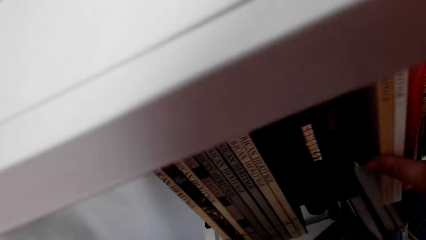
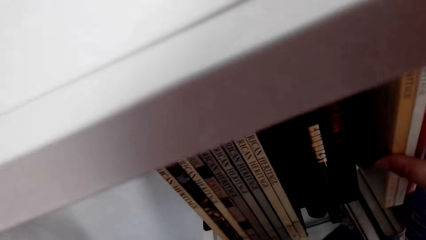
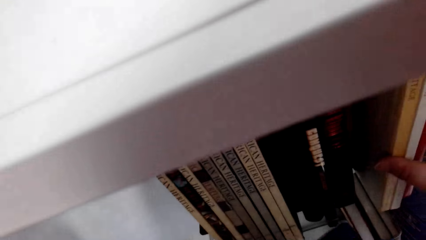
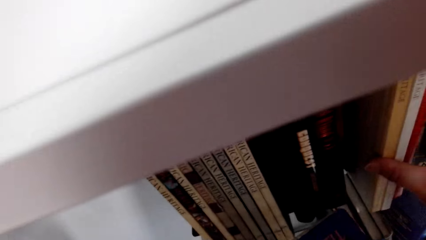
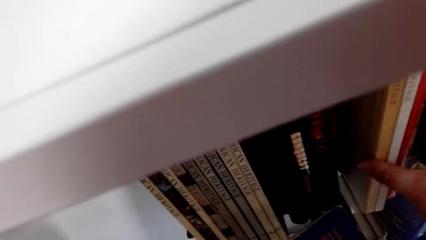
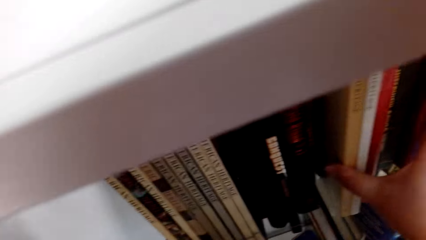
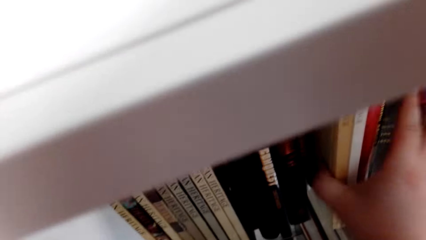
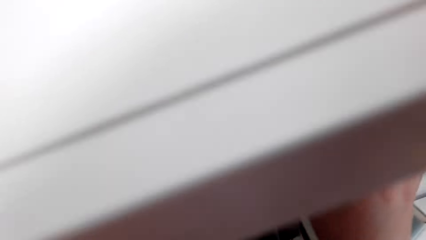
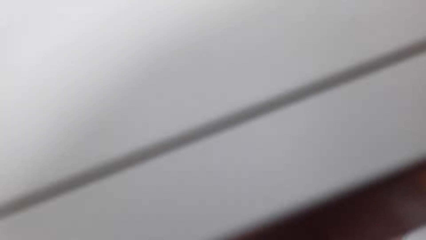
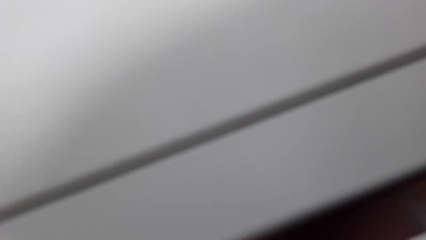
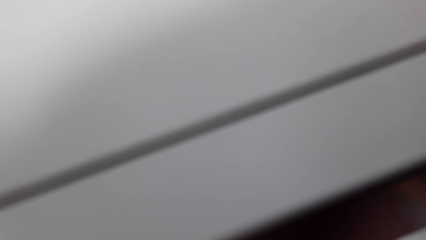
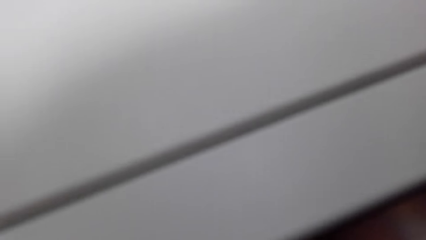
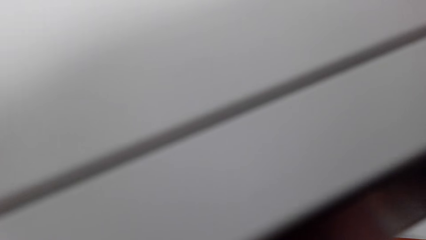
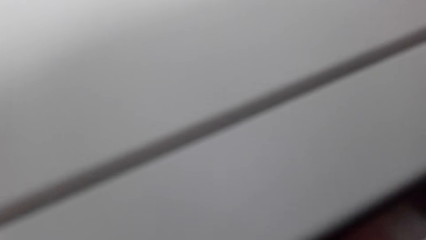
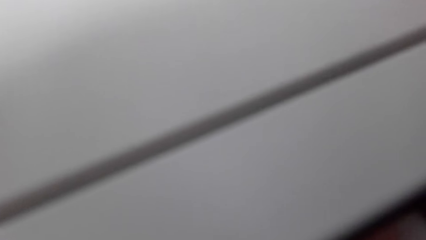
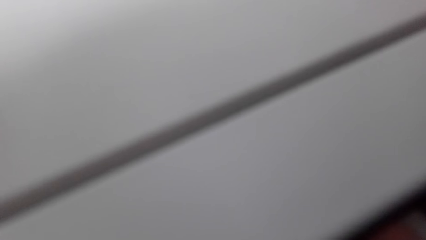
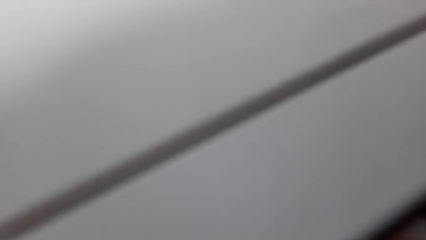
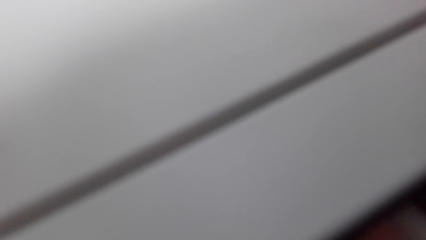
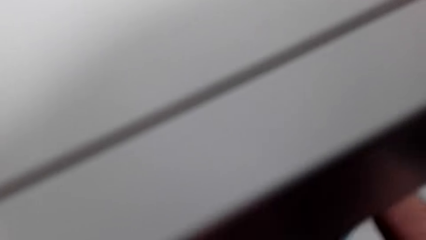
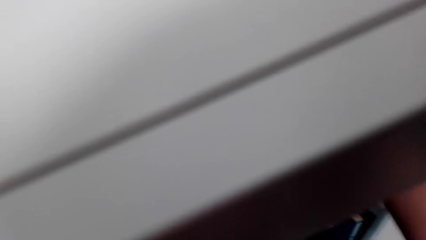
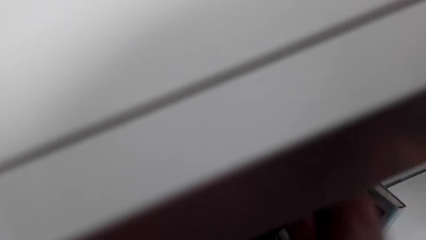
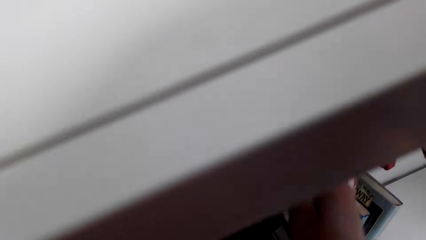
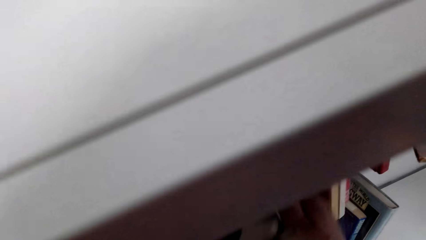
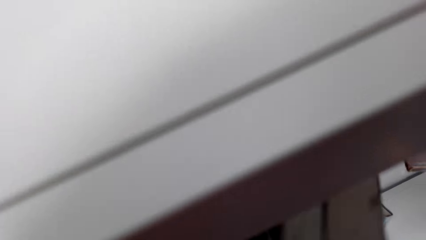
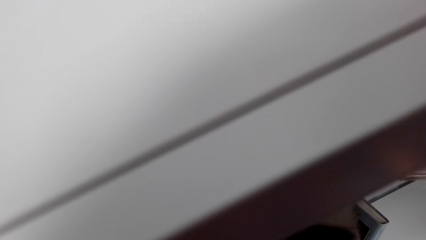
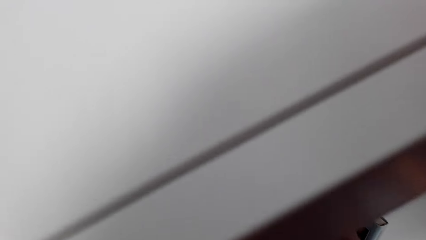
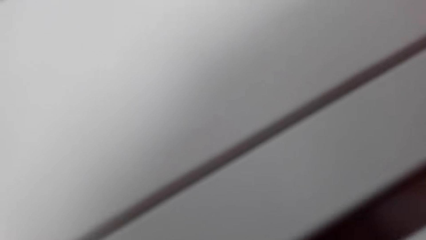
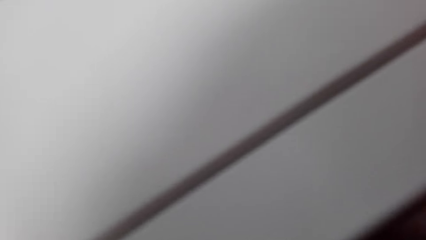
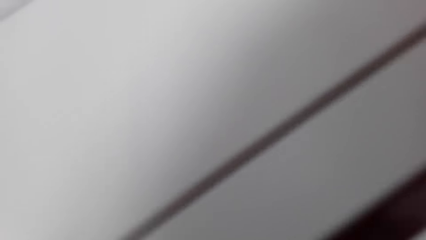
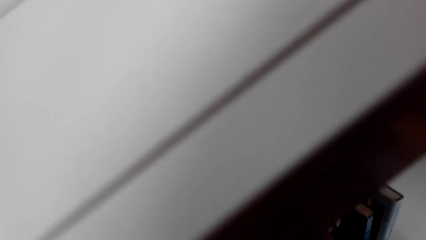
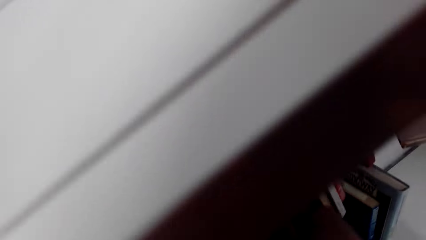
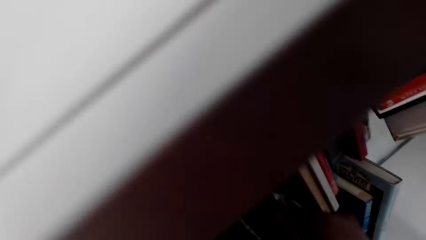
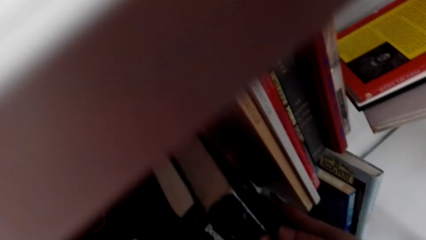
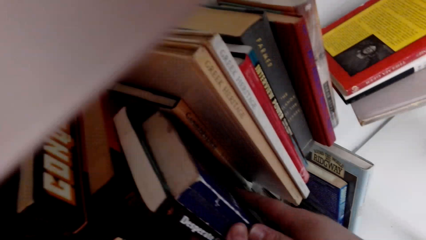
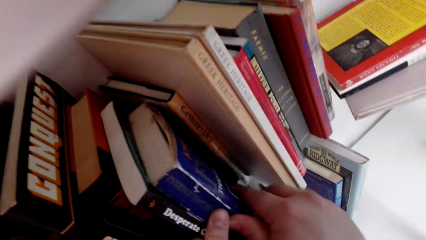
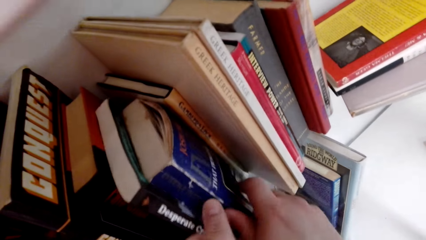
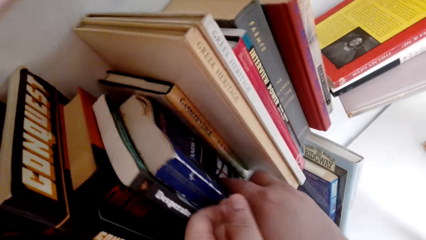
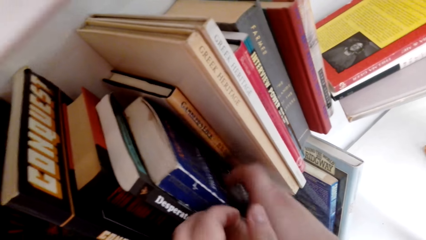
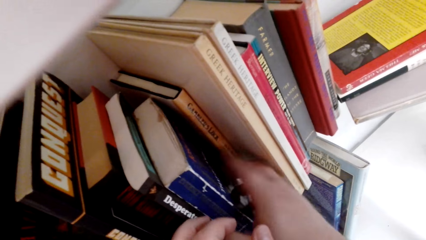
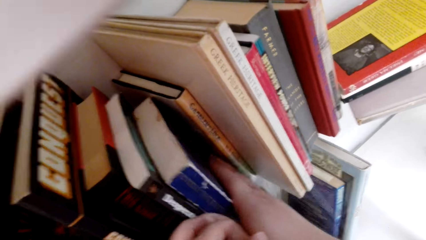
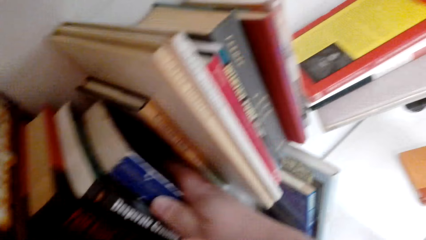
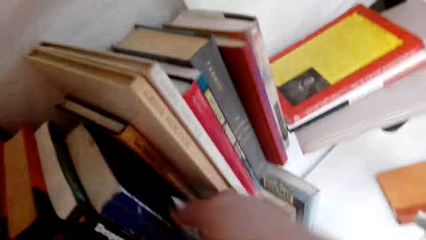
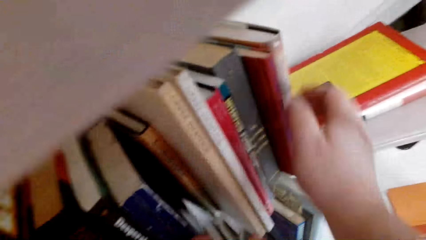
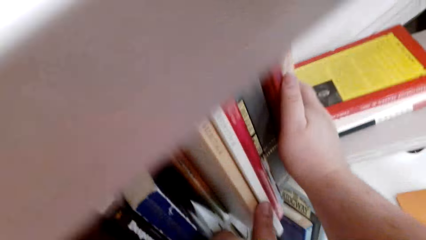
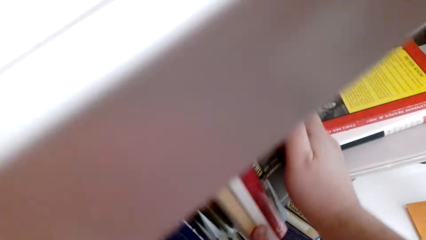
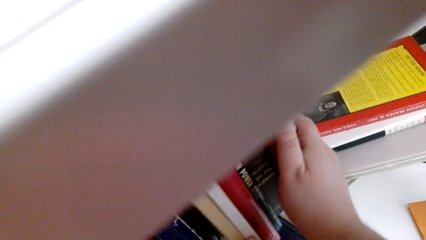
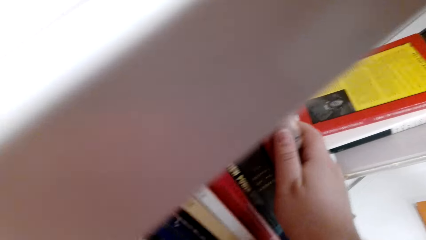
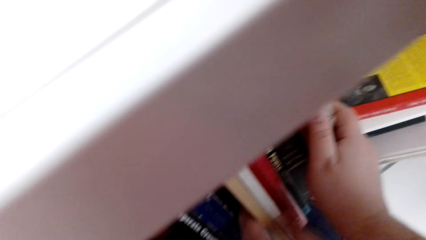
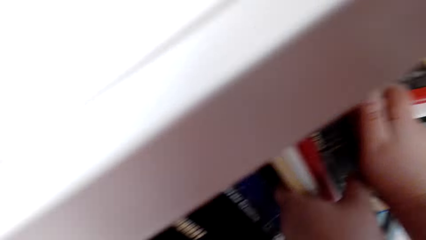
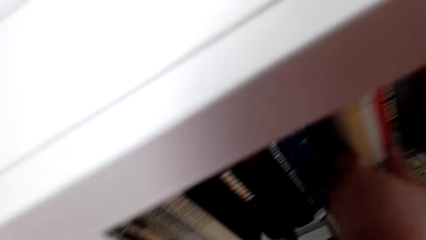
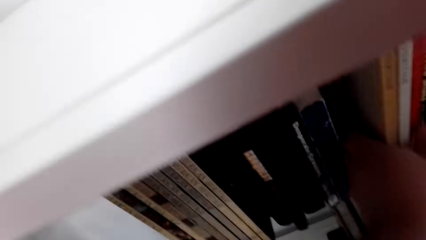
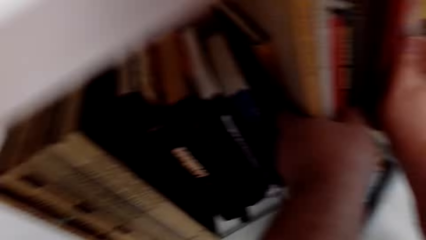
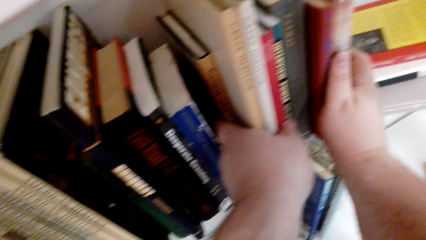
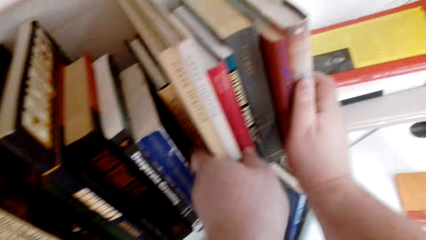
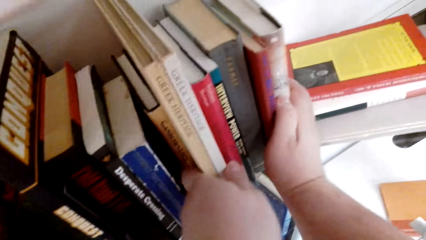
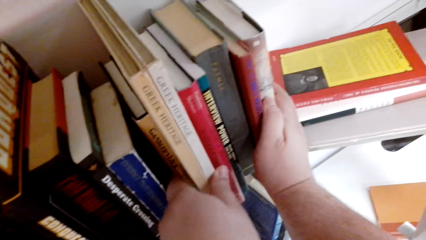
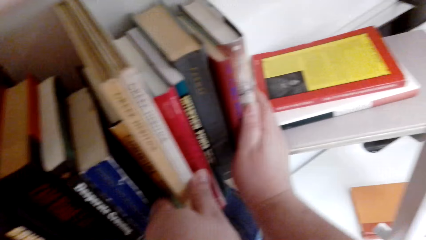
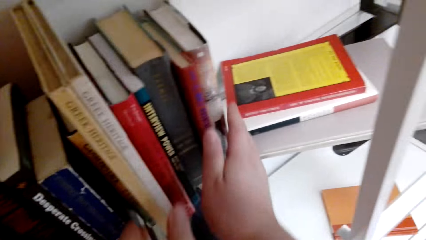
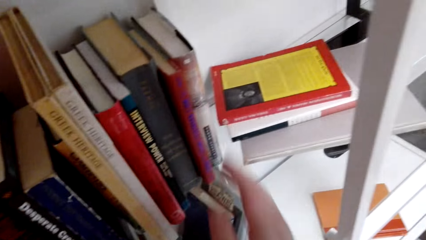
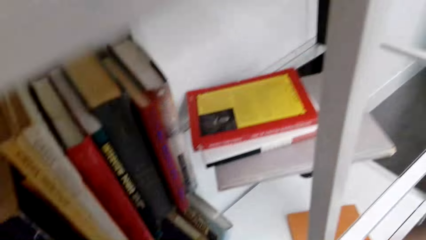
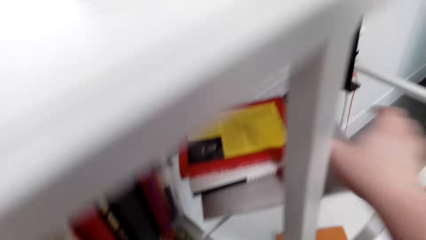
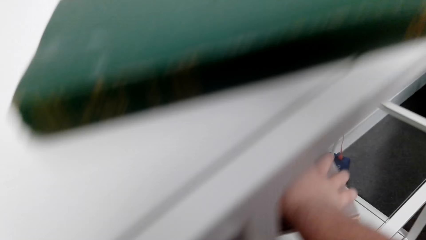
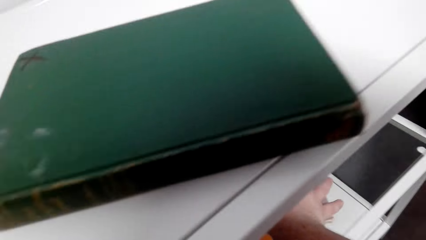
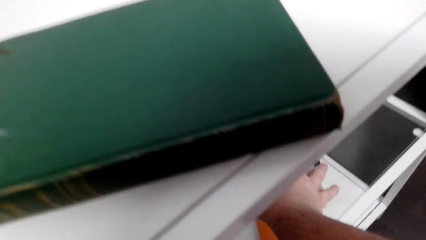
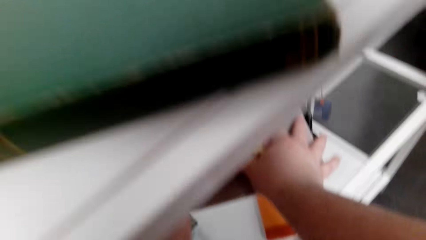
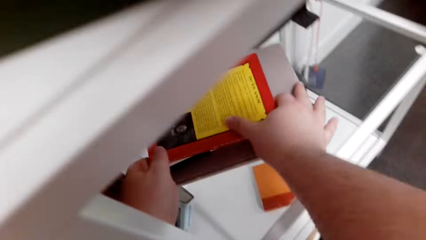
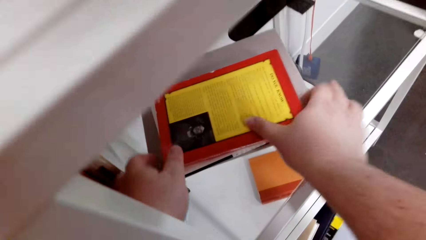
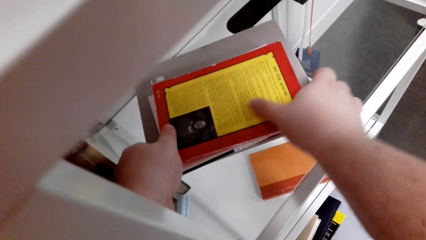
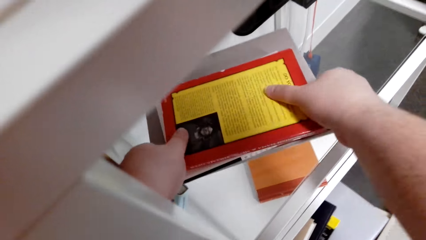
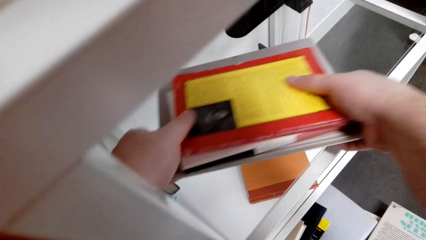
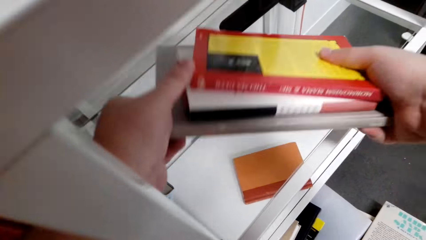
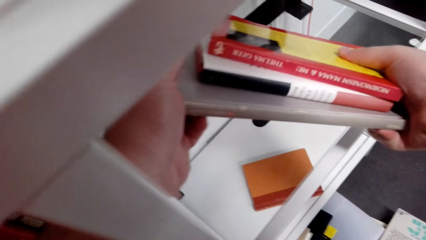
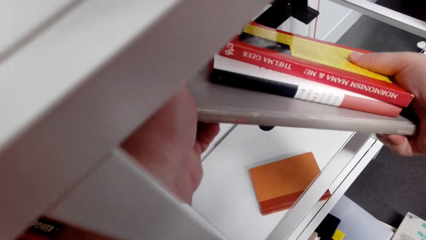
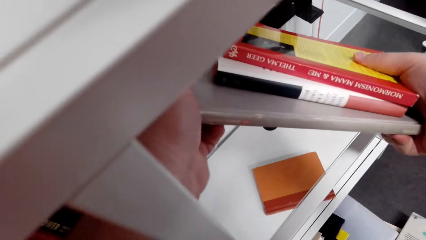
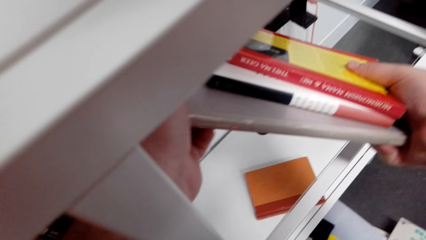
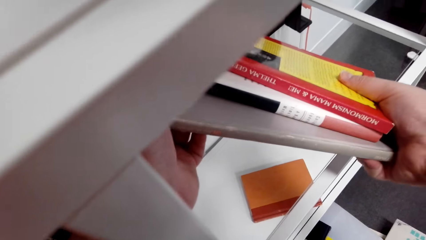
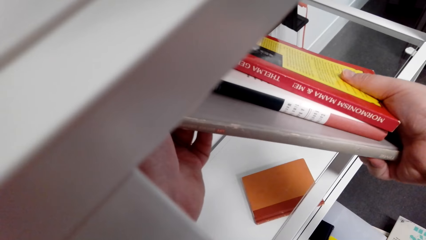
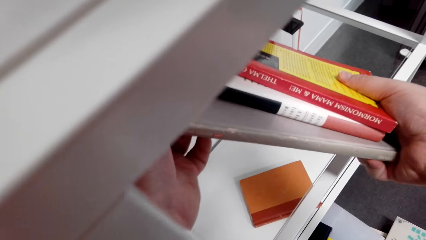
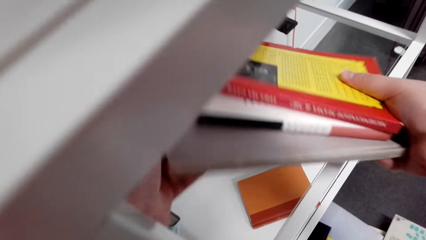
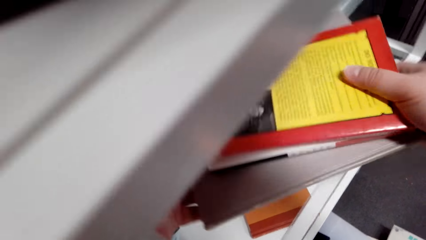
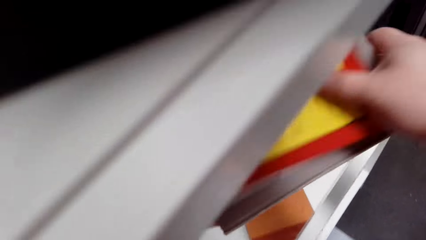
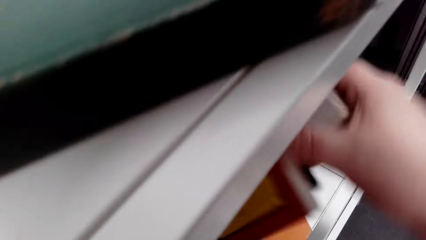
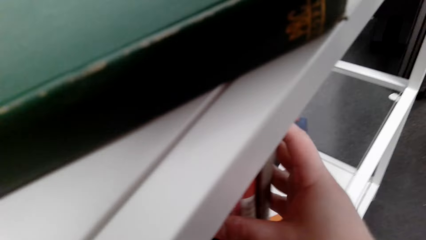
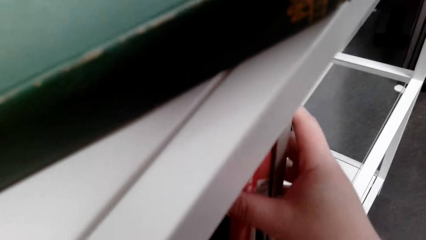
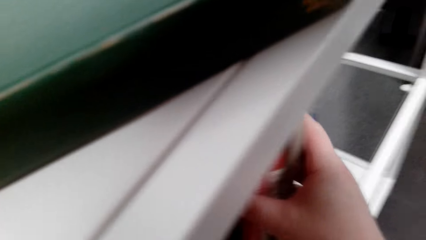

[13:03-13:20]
The camera wearer holds books from the shelf. They fix a book on the shelf. They pull books on the bookshelf. They pick up books from the shelf. They look at the books. They arrange books on the bookshelf.
